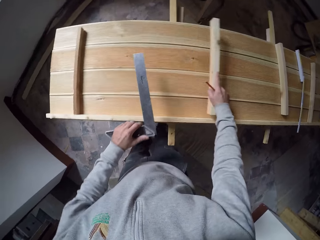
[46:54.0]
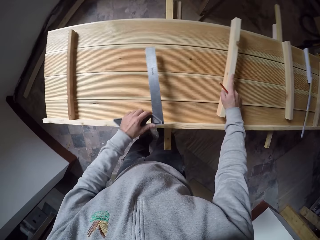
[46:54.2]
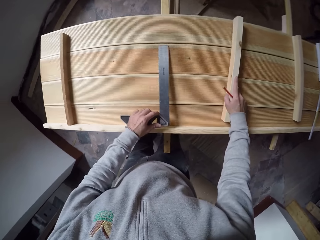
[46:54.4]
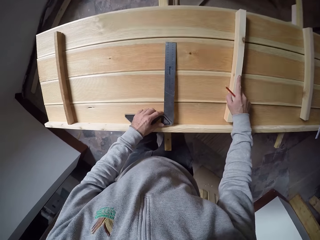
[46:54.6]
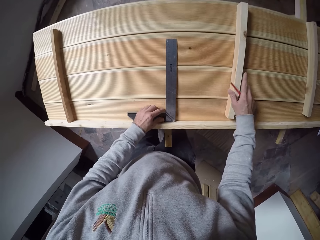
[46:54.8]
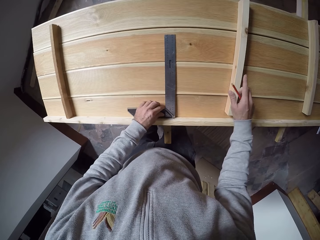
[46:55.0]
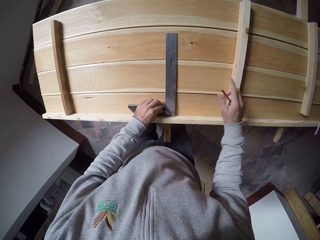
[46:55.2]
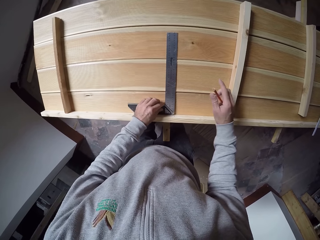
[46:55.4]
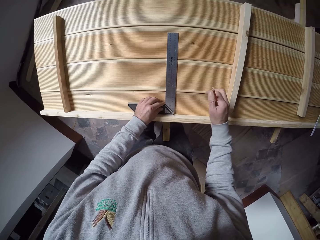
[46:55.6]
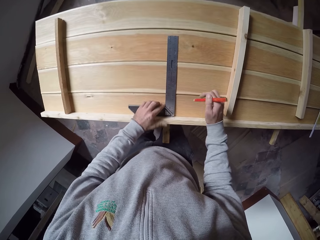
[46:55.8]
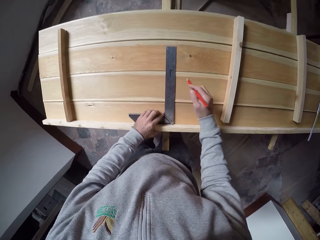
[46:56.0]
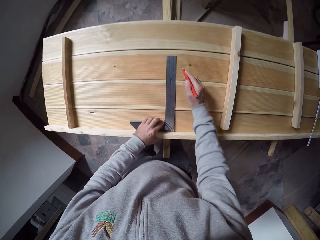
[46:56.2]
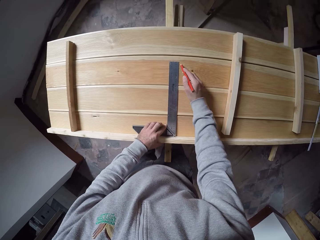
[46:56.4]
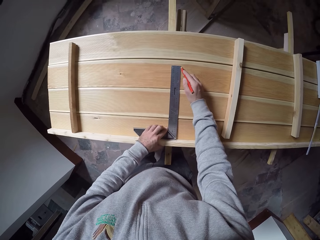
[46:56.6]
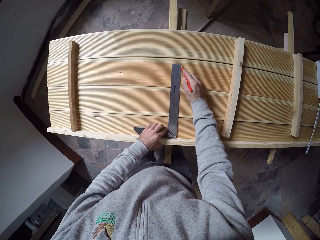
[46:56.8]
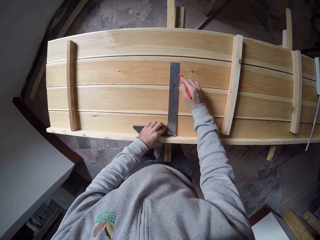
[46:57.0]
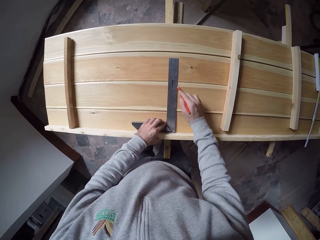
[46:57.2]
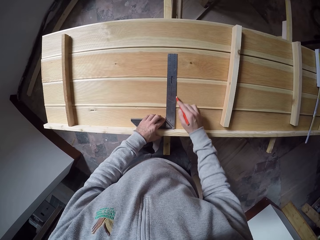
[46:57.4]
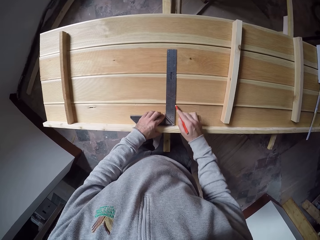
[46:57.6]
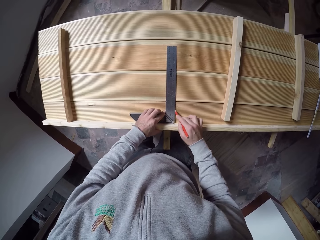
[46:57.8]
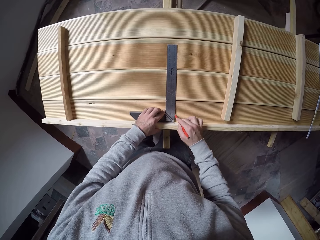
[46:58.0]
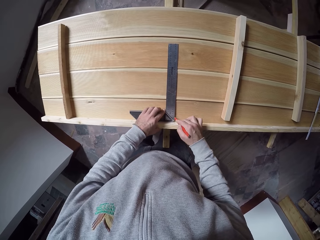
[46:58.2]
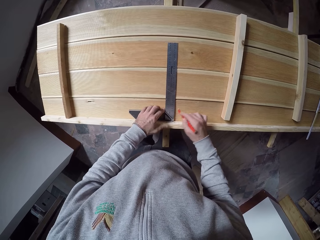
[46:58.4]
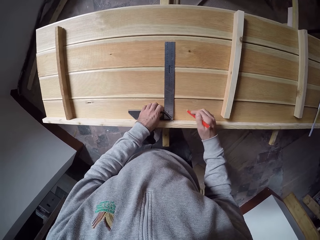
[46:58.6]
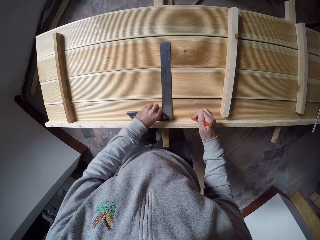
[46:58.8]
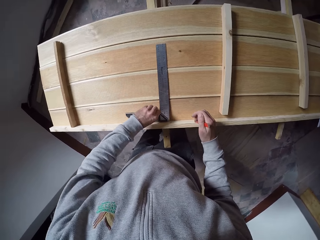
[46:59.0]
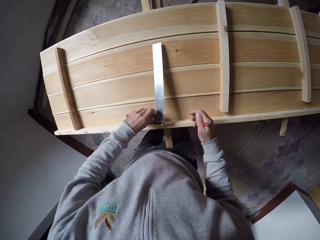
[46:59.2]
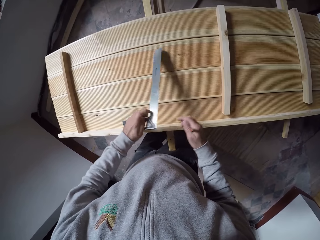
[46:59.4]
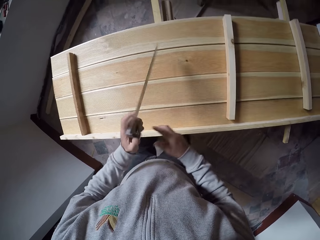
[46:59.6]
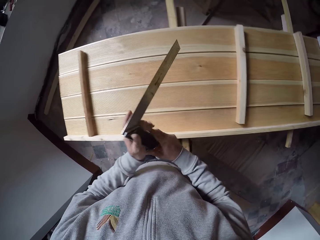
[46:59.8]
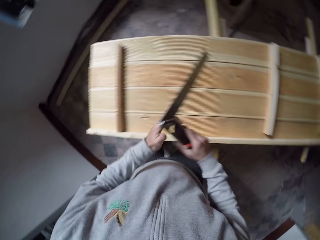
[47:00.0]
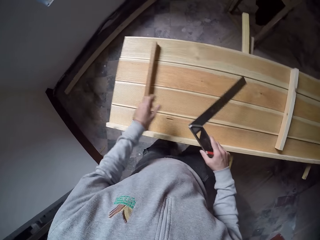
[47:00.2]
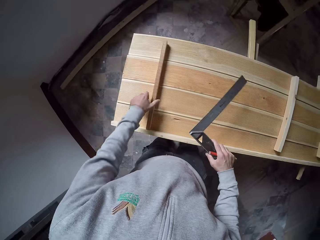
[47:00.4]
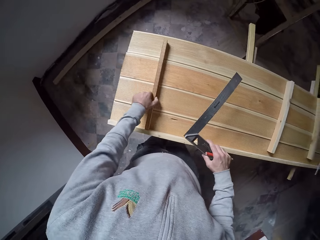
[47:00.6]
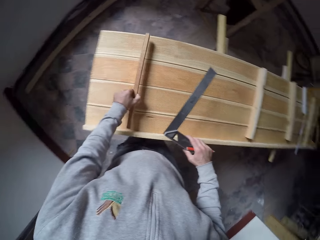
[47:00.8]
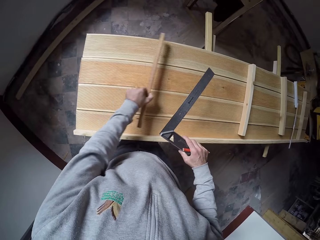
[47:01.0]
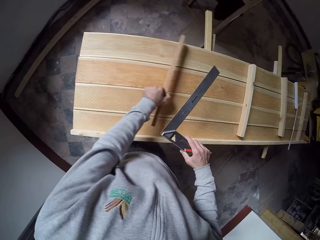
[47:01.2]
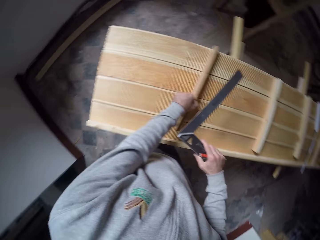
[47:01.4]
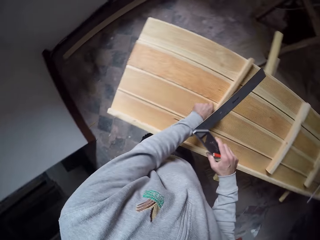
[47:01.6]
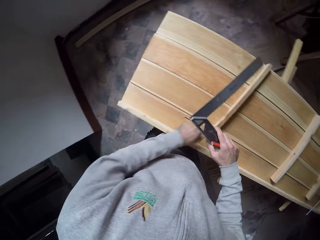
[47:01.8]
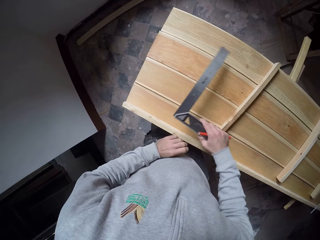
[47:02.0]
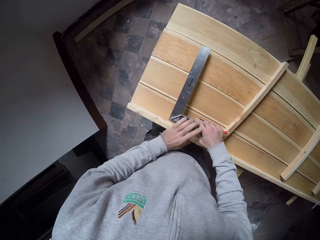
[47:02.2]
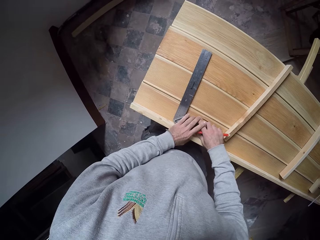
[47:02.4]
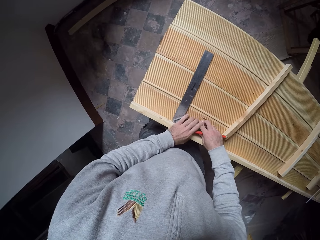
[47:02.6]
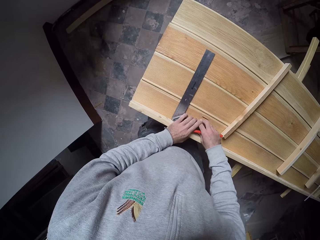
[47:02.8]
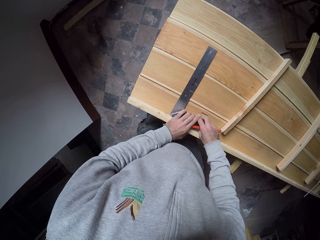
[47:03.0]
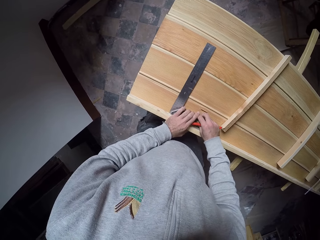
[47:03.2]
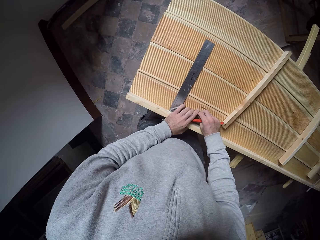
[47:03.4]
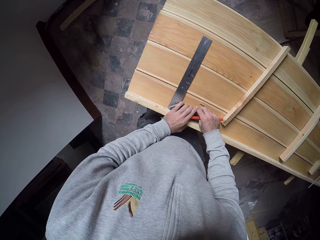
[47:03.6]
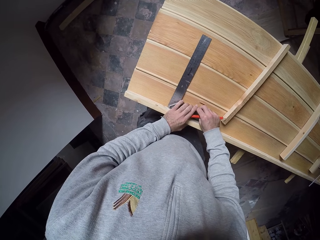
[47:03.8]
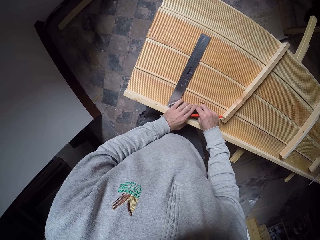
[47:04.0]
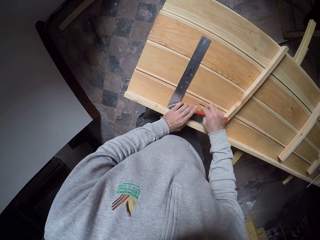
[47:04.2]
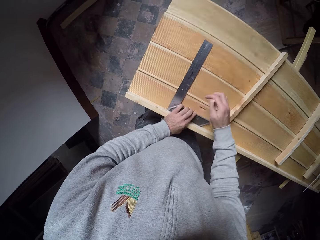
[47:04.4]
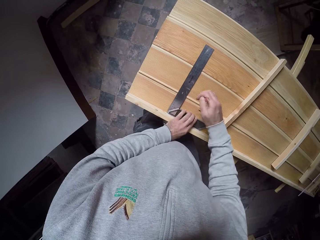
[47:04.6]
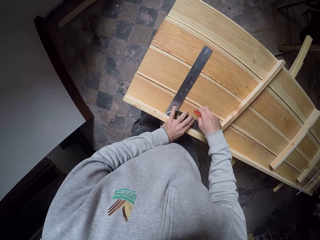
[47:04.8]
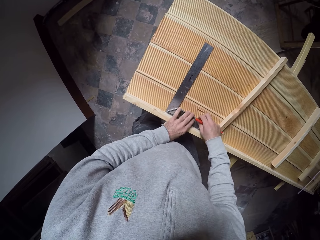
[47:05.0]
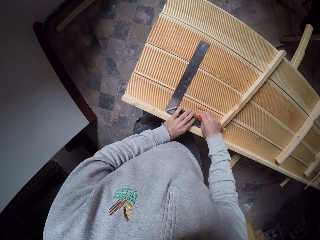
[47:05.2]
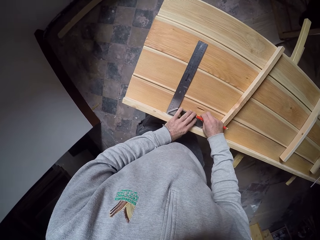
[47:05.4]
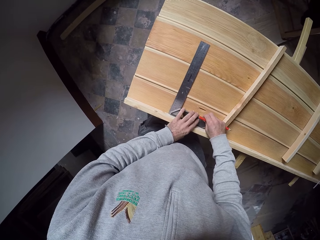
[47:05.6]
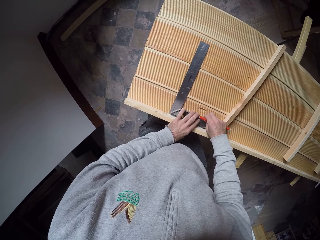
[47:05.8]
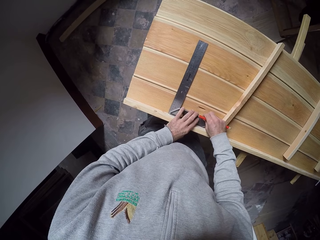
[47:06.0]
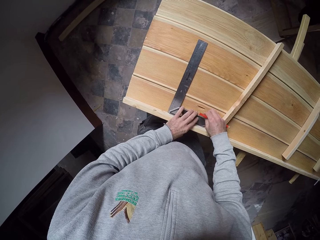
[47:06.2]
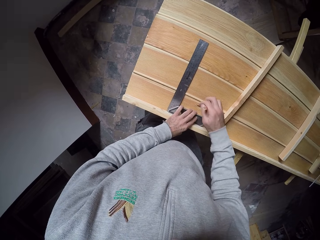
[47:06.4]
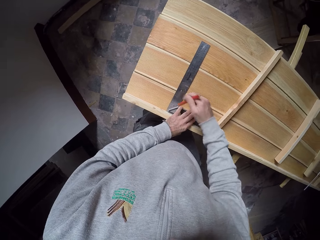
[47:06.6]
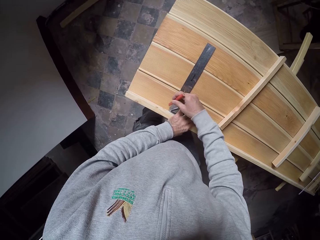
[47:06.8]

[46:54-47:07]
The camera wearer moves the wood. They put the woodraphic on top of the wood. They measure the wood and mark the wood. They pick up the square tool and hold the square tool with the other hand. They move the wood. They measure the wood. They put the woodraphic on top of the wood.

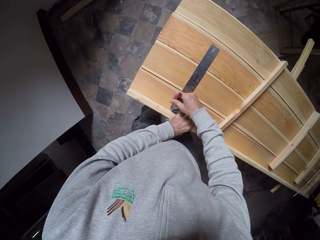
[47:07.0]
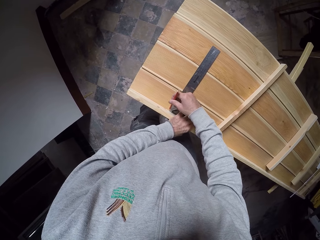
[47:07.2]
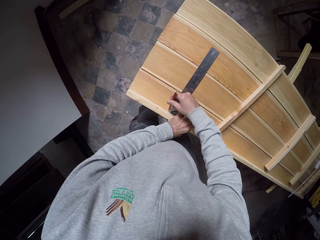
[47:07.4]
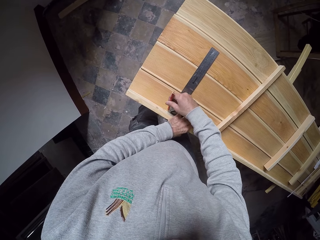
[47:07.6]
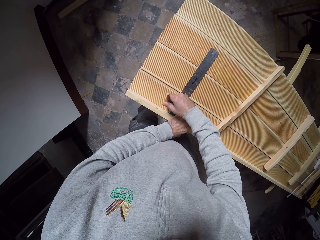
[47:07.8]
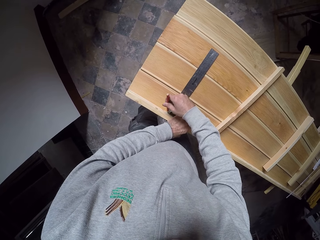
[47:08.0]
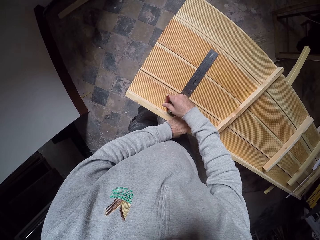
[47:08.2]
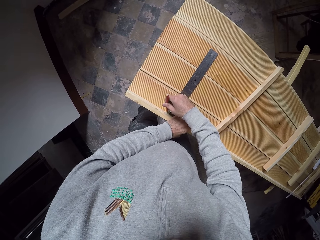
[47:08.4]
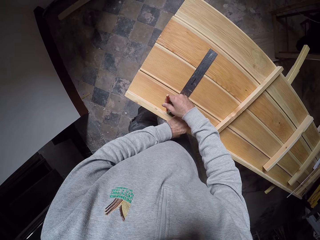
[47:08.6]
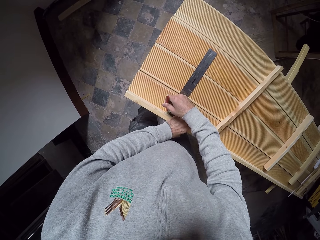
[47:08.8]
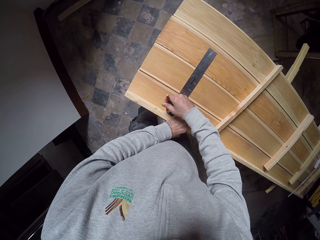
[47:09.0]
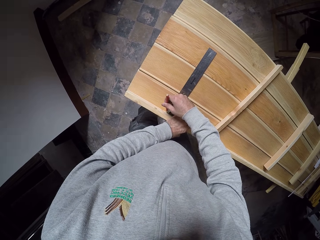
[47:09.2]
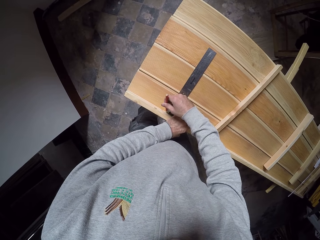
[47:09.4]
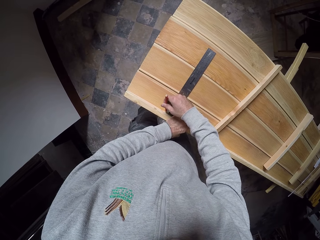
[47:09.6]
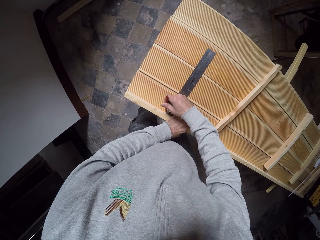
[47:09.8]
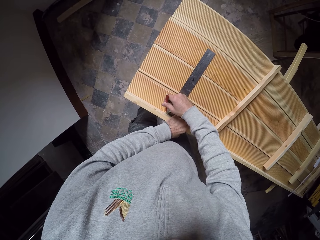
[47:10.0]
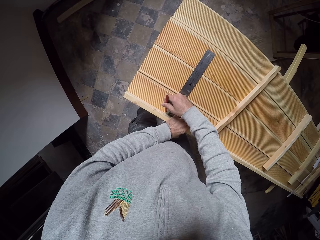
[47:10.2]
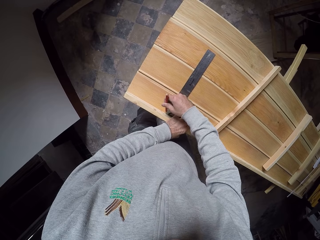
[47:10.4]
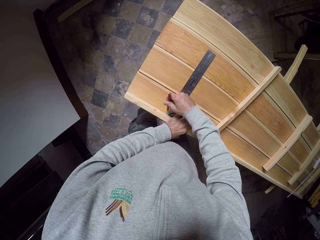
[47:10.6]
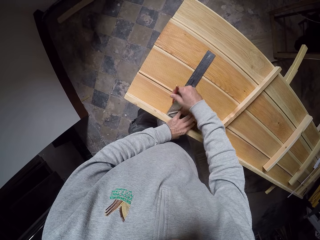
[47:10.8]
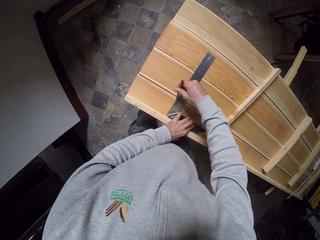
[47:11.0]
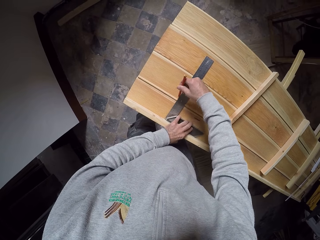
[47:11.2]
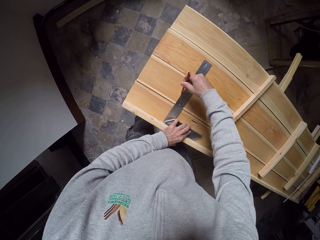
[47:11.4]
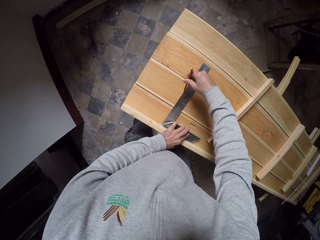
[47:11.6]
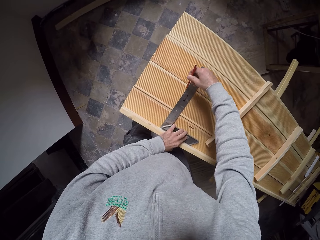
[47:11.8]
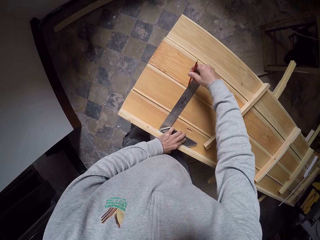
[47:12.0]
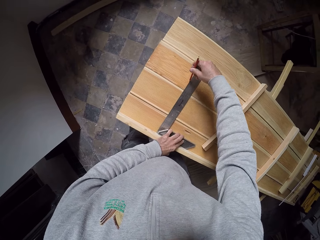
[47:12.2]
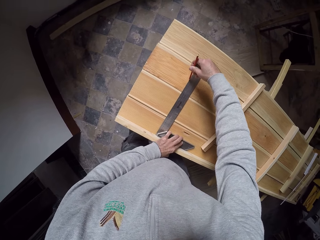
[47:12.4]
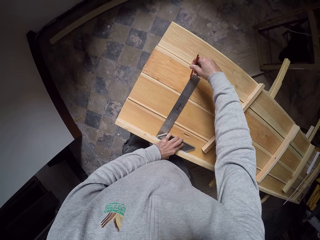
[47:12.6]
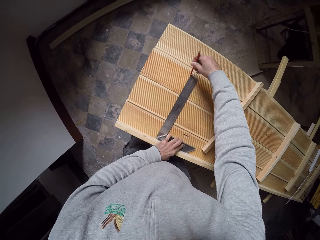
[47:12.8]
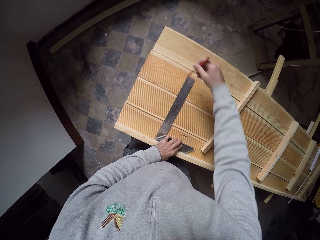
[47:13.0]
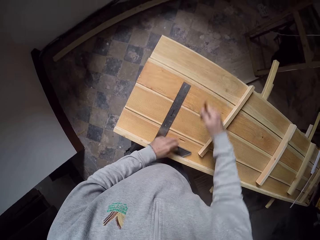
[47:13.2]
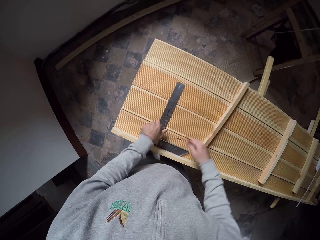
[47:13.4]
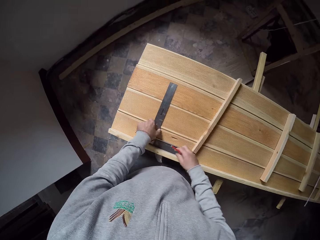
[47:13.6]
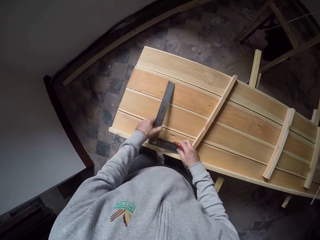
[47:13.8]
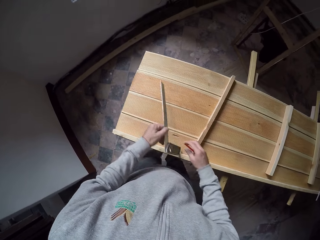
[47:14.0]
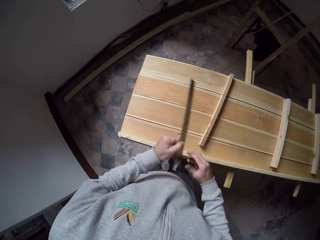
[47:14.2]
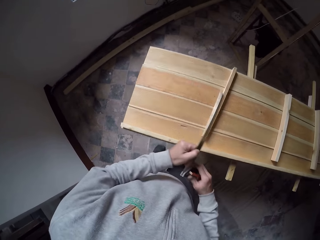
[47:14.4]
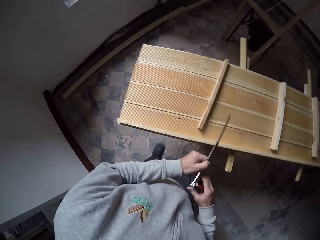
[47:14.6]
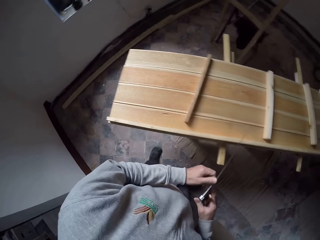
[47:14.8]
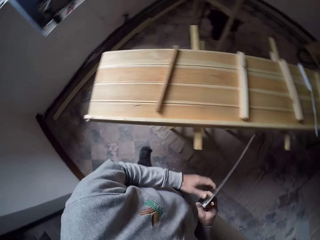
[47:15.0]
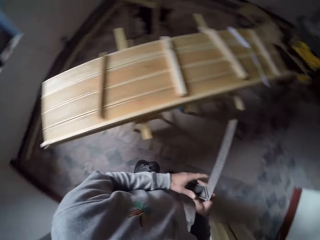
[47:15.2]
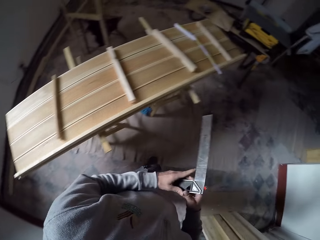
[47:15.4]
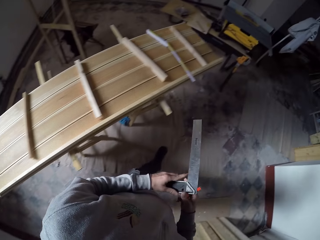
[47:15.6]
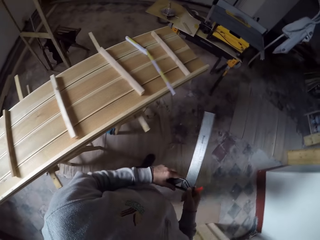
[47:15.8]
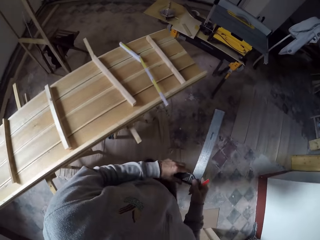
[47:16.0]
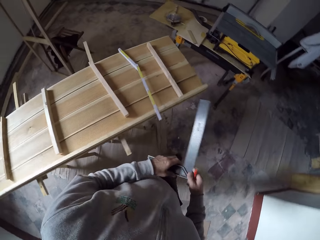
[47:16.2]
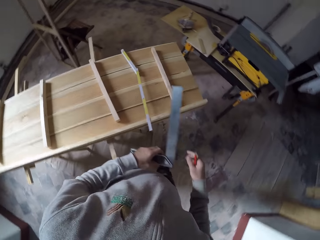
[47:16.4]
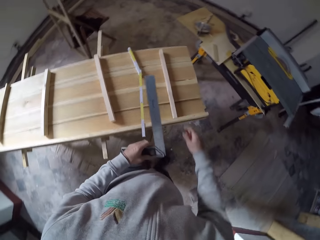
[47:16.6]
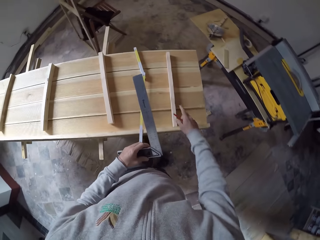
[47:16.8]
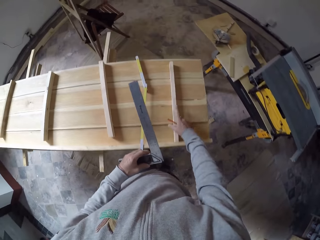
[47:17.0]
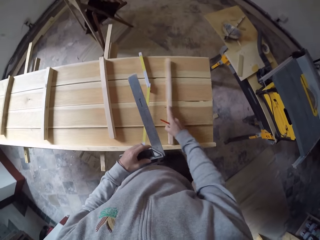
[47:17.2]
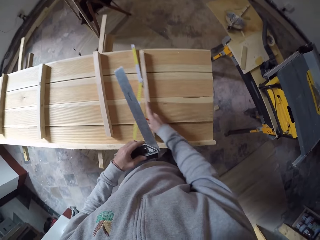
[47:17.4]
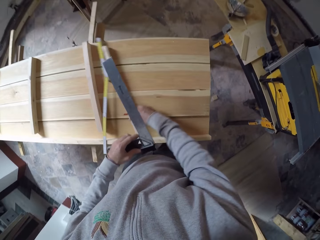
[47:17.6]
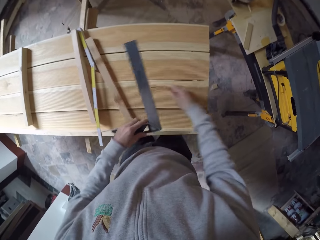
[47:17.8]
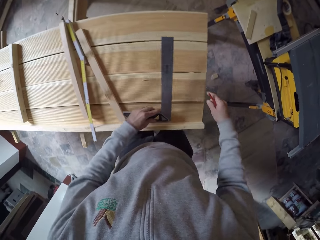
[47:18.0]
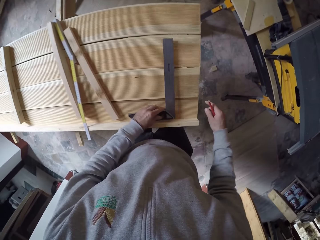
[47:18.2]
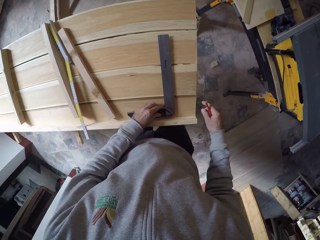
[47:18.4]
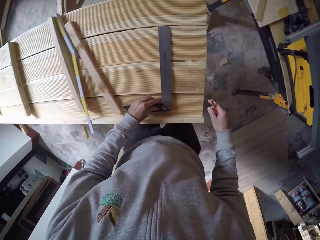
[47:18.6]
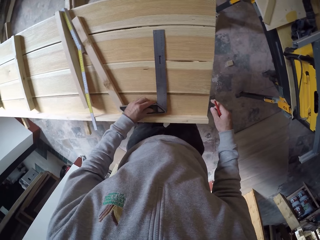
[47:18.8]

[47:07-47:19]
The camera wearer marks the wood. They pick up the square tool or woodraphic and hold the square tool with the other hand. They walk beside the wood. They move the wood. They put the woodraphic on top of the wood.
